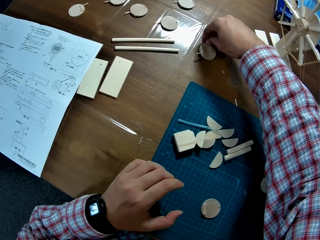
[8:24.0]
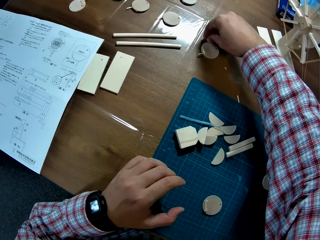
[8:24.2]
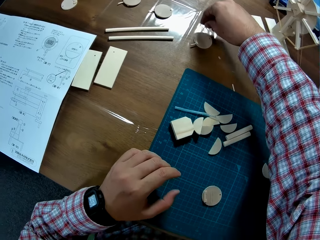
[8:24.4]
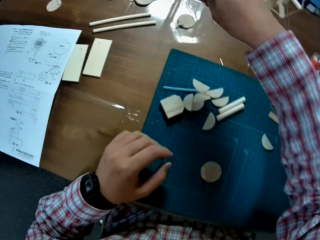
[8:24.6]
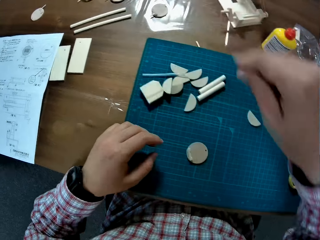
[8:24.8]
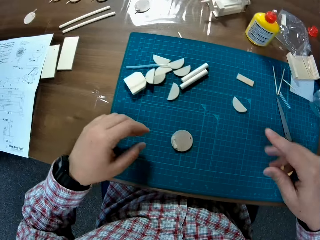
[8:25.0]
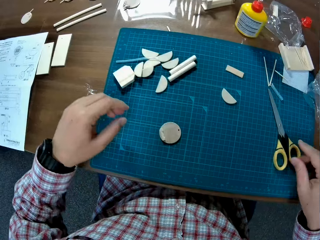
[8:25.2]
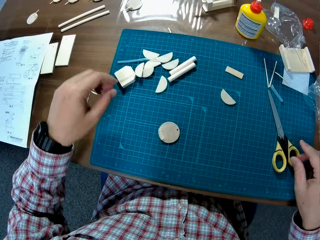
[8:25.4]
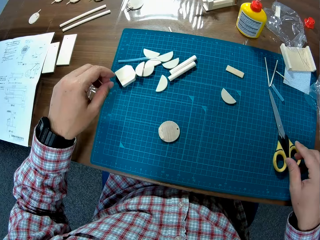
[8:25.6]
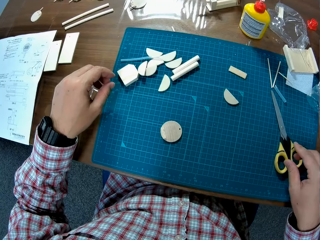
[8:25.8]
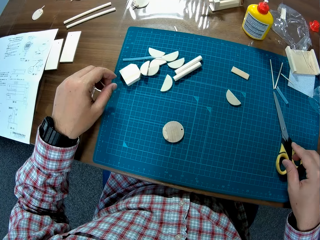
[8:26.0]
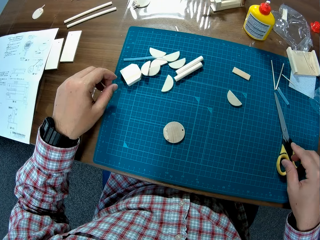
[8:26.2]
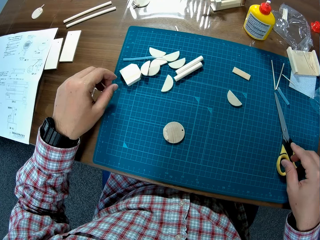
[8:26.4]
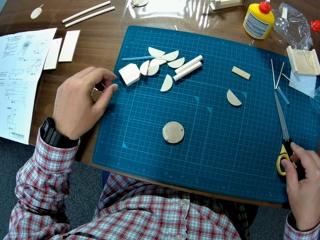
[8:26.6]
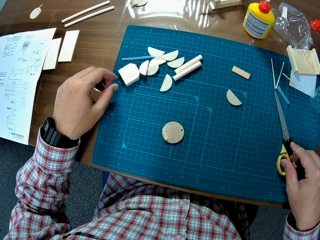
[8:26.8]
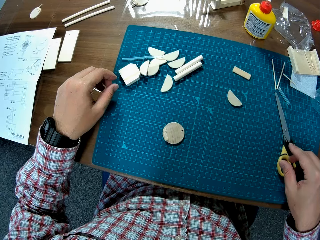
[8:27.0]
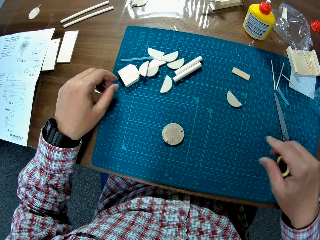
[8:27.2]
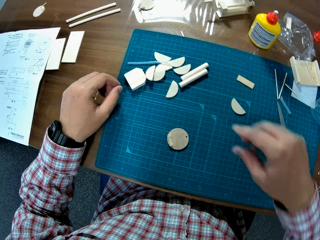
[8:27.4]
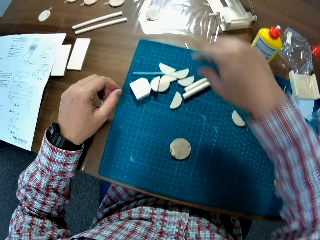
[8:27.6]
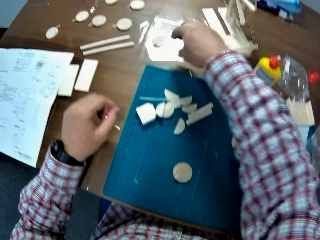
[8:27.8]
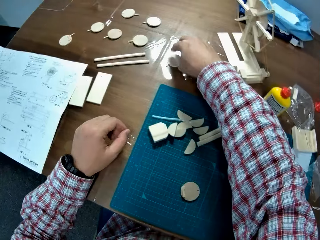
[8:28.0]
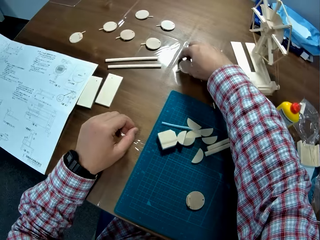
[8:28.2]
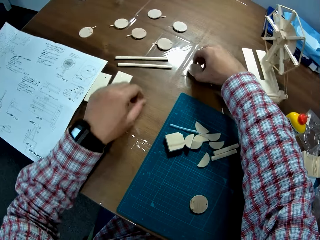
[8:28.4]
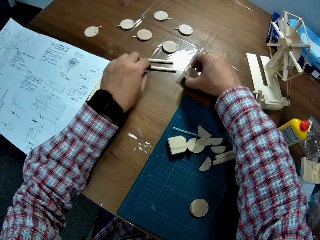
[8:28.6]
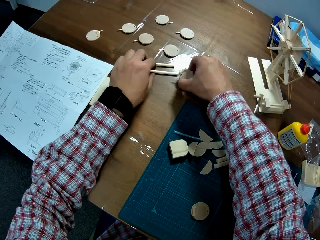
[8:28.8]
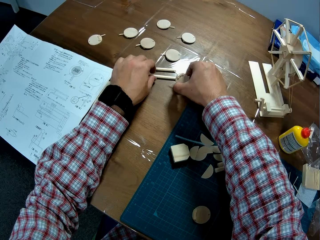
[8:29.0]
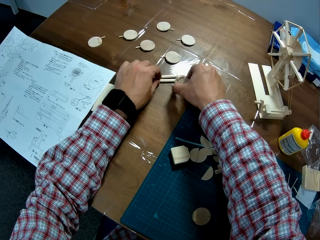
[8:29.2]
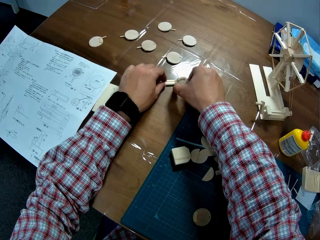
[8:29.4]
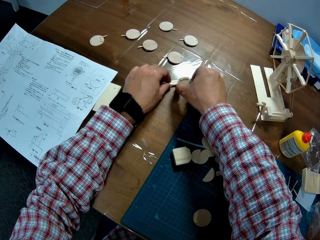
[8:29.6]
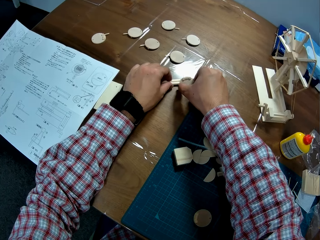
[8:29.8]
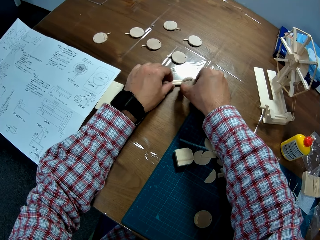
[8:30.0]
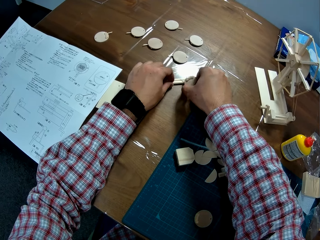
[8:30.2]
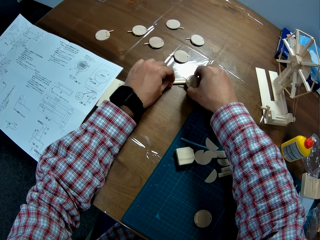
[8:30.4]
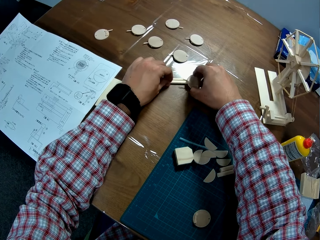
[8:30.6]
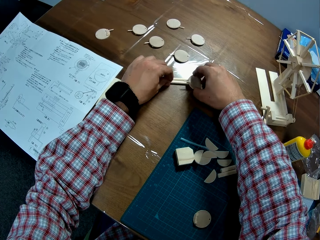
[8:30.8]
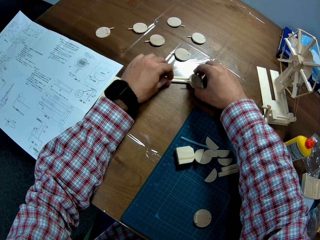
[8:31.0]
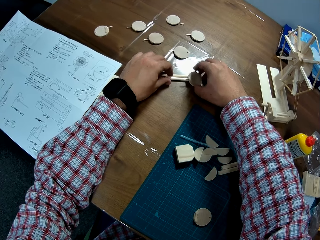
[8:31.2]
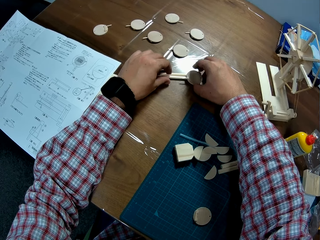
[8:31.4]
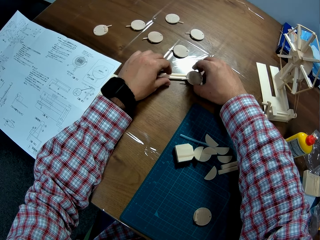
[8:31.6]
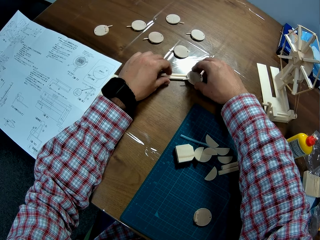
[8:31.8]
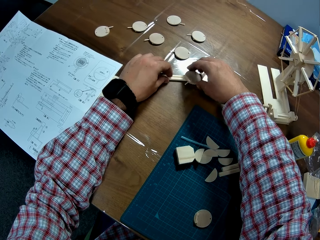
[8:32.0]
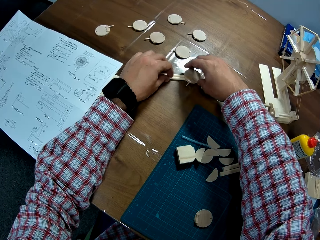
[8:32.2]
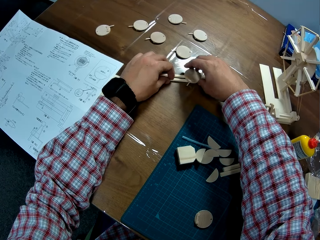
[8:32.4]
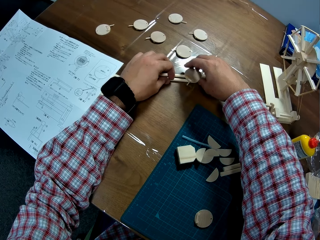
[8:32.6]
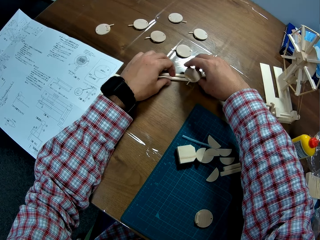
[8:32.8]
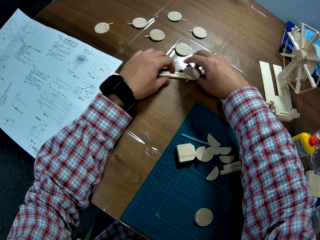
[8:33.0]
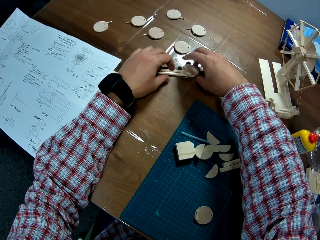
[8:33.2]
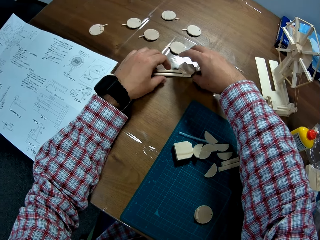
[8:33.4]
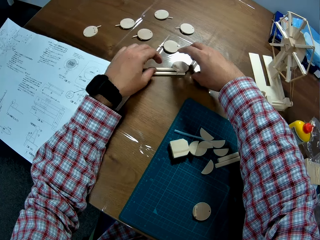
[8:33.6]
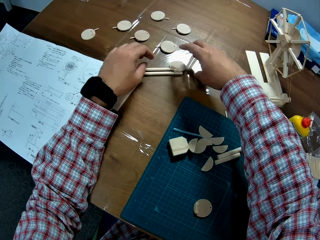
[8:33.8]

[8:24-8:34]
The camera wearer places the plastic on two plastic tubes on the table.

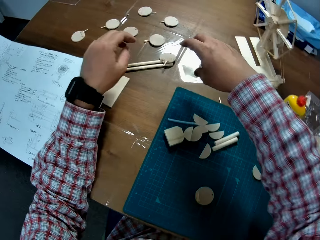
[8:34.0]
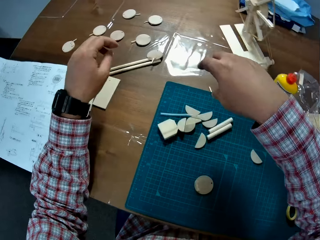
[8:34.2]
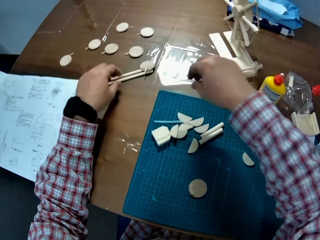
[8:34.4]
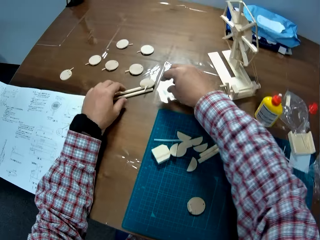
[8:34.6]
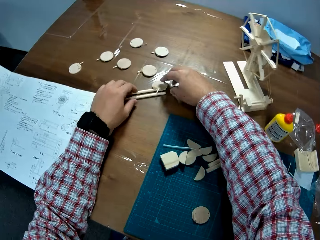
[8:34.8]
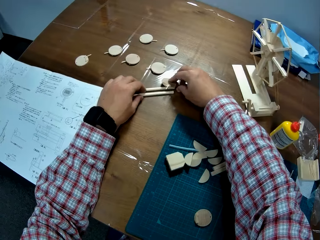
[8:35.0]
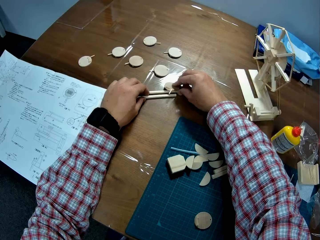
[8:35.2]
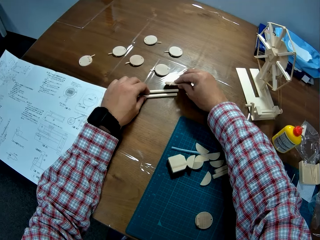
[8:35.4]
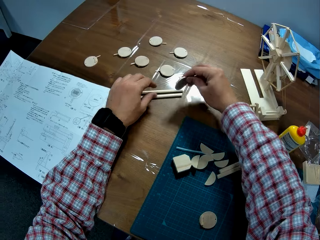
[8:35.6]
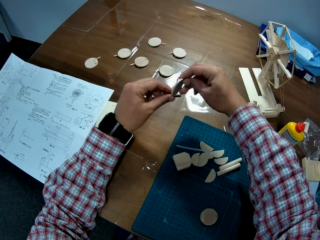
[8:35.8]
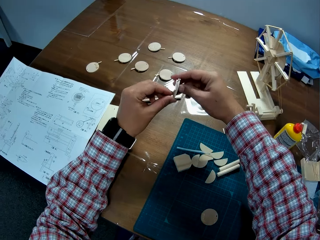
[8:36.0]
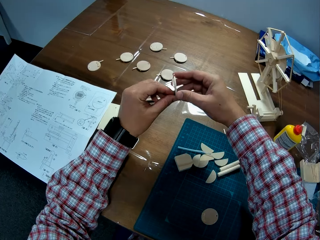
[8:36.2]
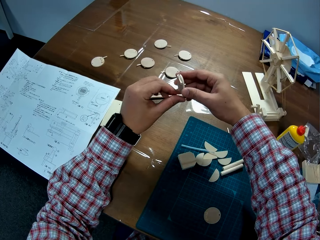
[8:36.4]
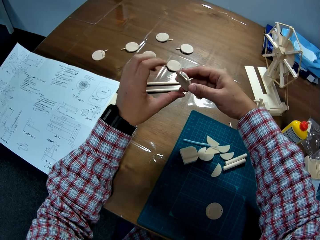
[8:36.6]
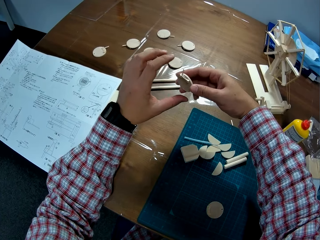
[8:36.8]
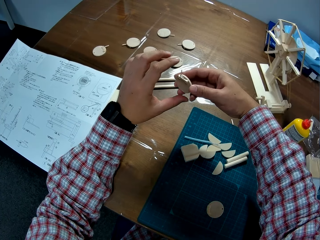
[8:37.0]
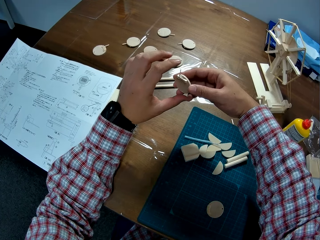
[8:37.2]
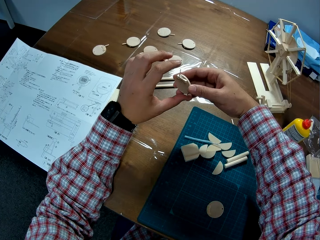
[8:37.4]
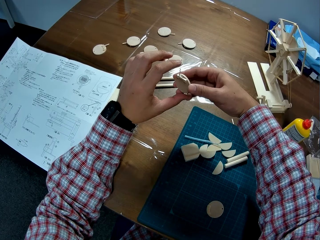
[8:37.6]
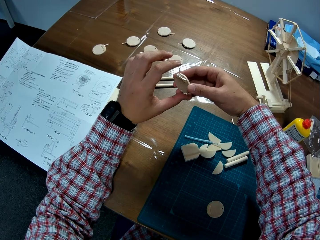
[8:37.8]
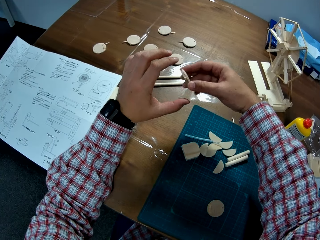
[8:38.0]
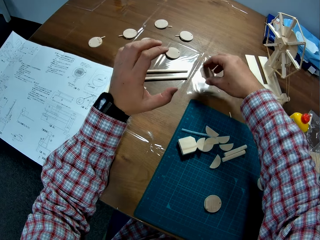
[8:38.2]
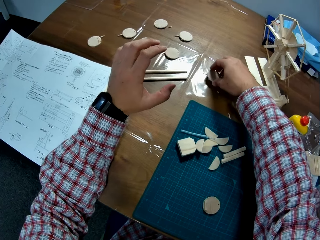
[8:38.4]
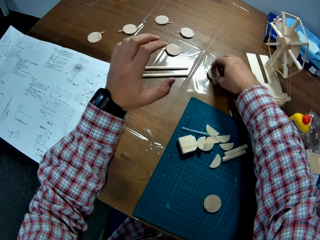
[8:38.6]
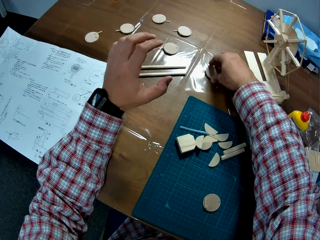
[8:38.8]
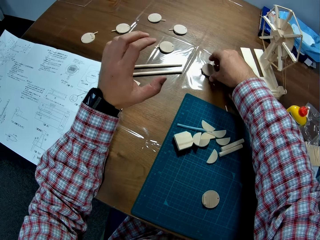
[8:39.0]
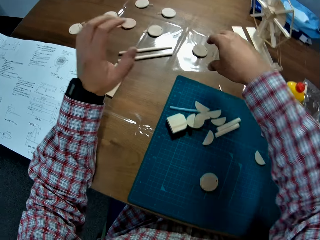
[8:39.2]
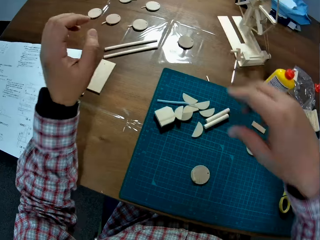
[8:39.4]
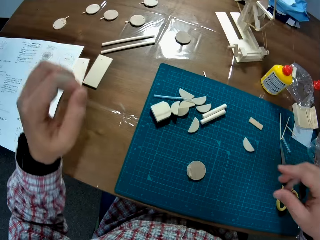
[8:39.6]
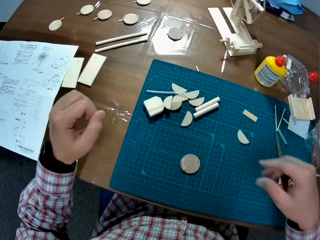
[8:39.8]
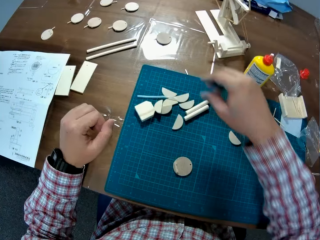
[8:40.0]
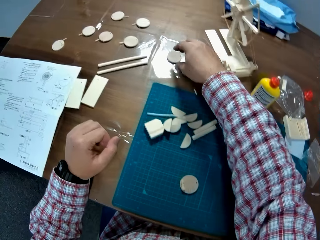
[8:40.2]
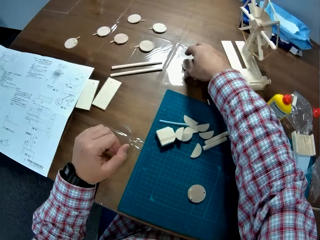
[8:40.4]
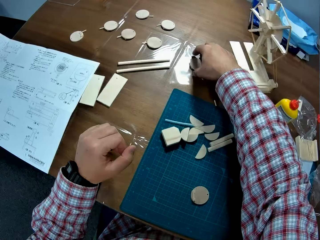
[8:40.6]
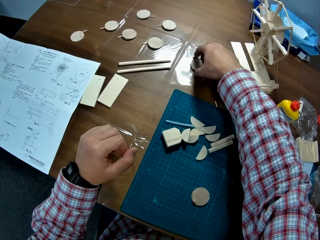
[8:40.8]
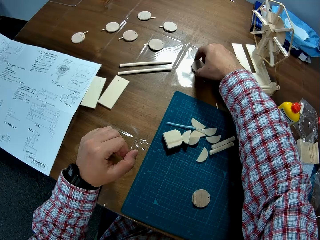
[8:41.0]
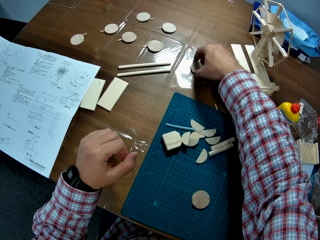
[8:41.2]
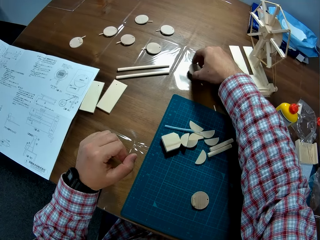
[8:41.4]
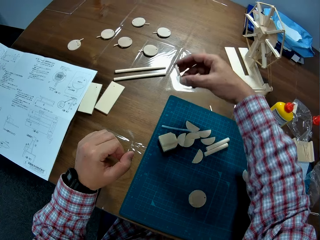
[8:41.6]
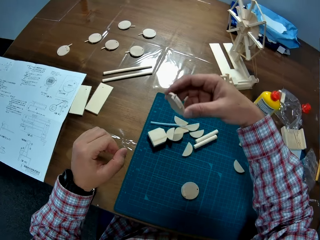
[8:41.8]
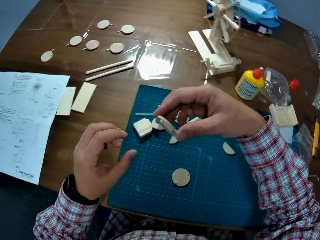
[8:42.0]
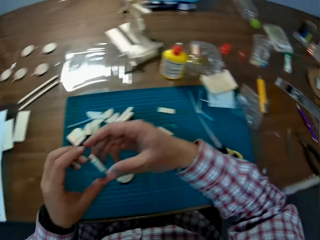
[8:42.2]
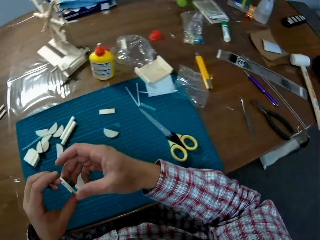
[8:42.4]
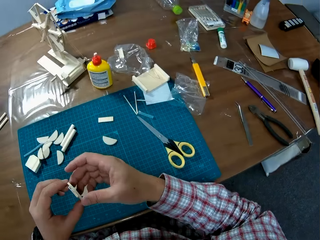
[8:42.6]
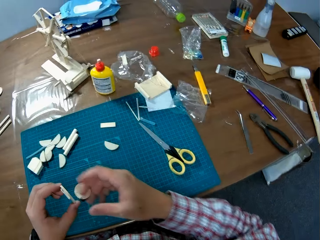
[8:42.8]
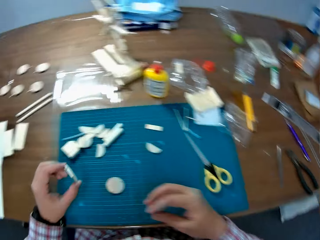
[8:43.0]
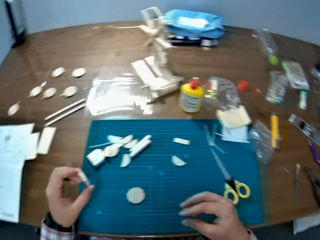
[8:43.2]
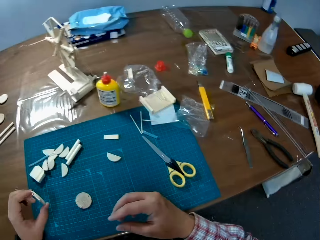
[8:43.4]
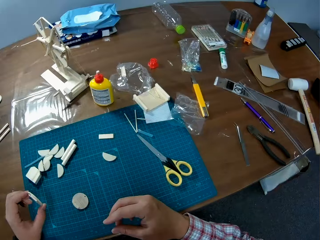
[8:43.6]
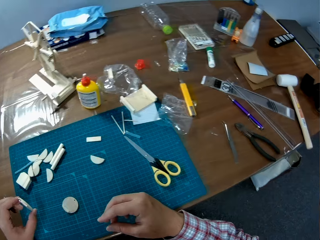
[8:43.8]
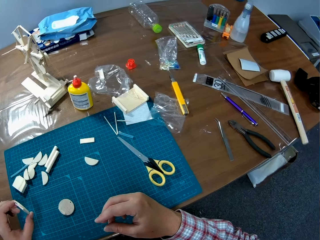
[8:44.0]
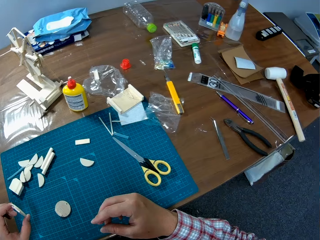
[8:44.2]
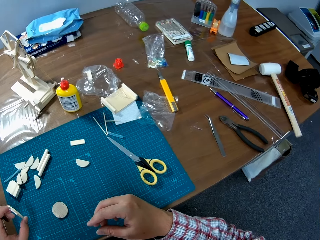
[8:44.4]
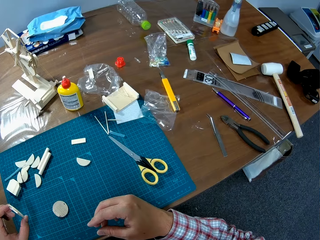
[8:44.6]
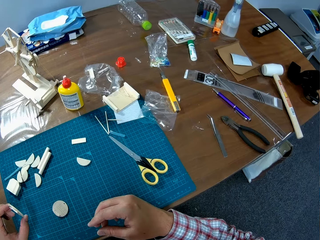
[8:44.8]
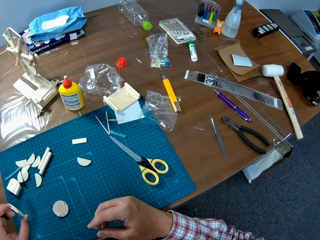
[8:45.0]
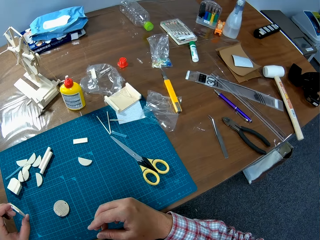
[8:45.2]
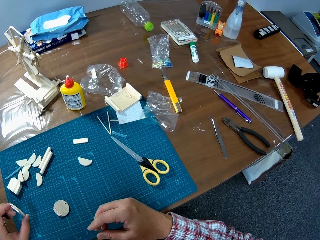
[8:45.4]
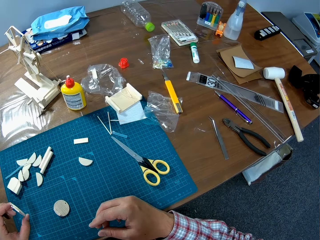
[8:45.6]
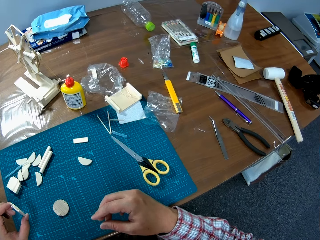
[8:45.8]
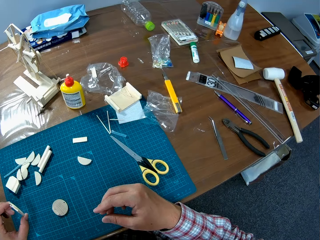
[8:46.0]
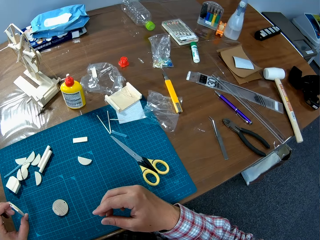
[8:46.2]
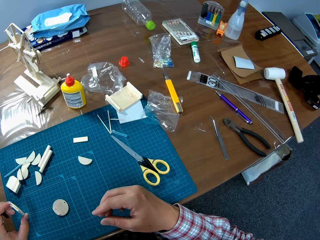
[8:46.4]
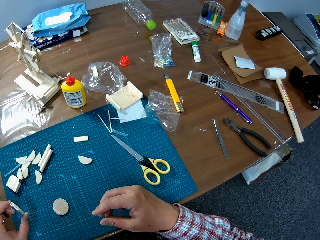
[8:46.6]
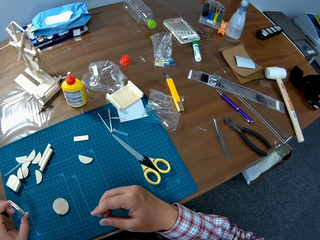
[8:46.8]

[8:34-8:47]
The camera wearer places the piggybank on the rods. They remove the plastic on the two plastic tubes on the table. They pick up the piggybank. They drop the plastic on the table. They pick up the glue pack. They pick up a plastic on the table.
